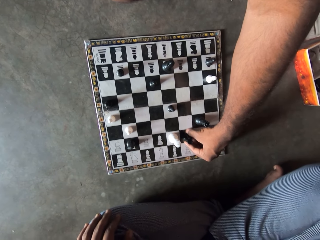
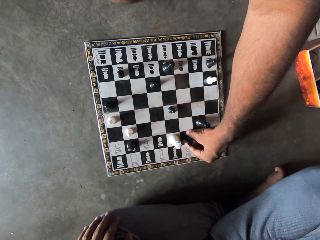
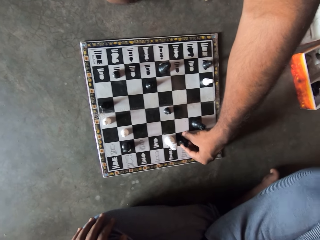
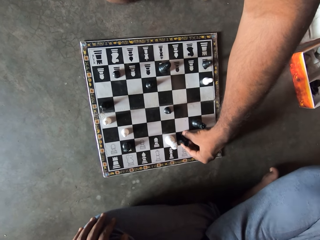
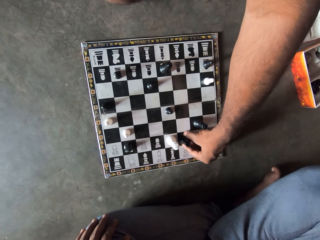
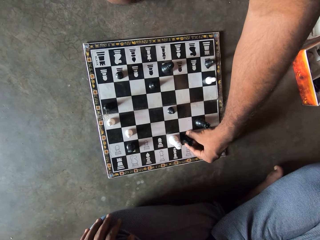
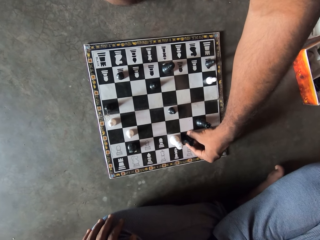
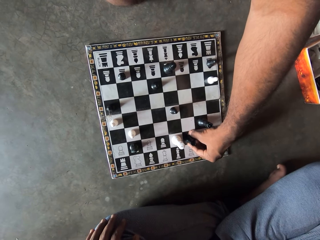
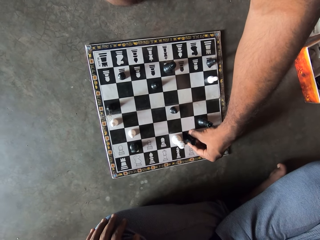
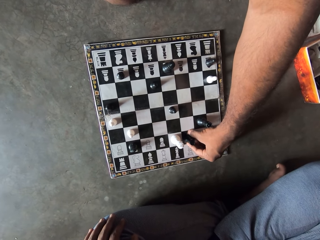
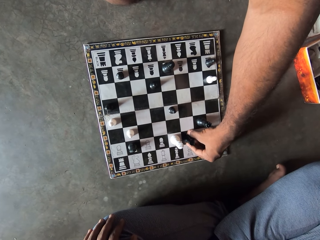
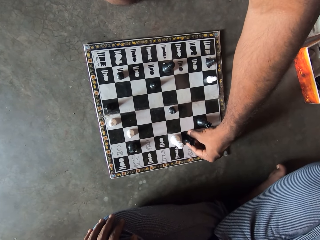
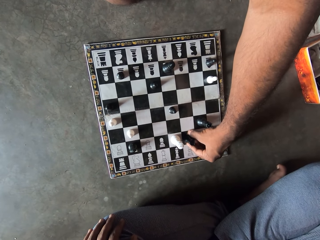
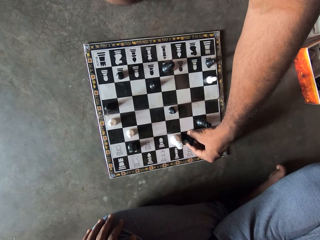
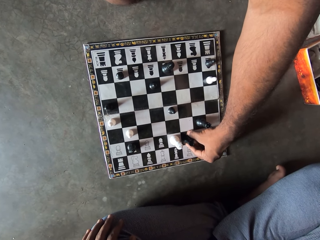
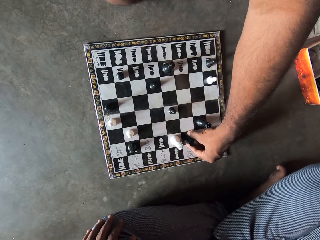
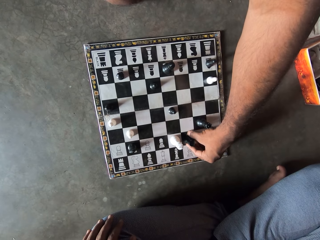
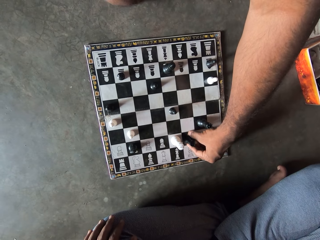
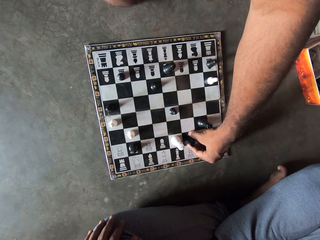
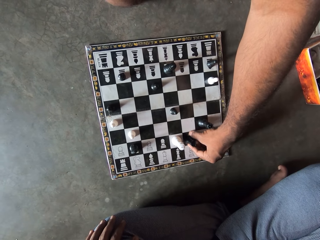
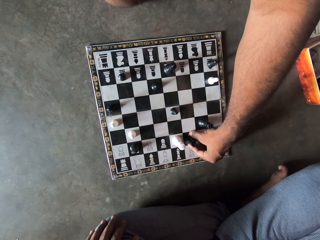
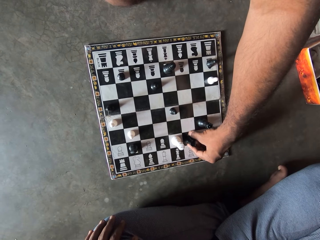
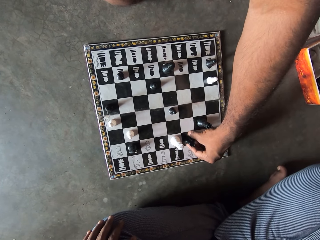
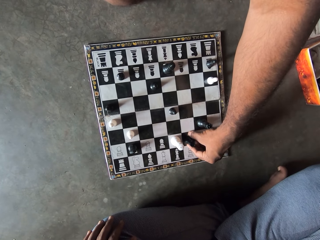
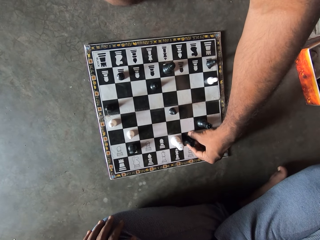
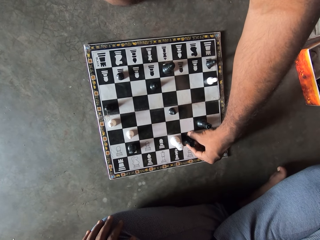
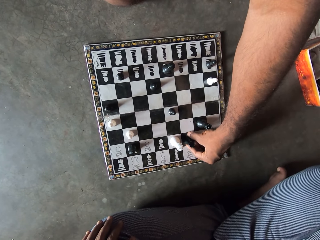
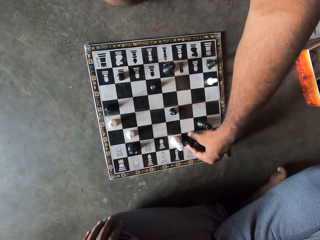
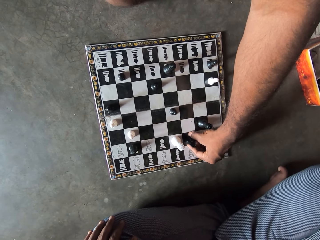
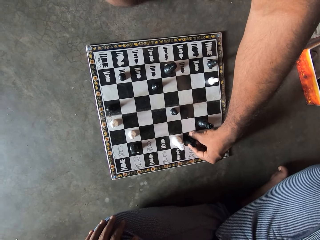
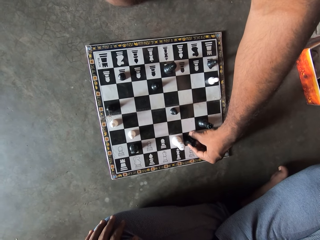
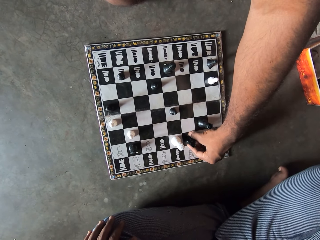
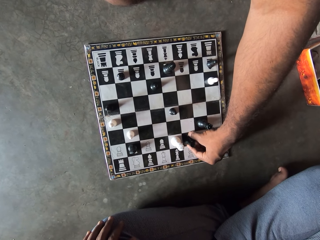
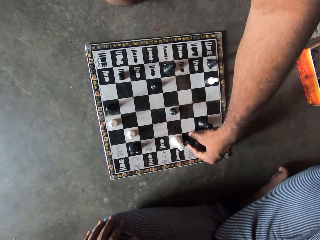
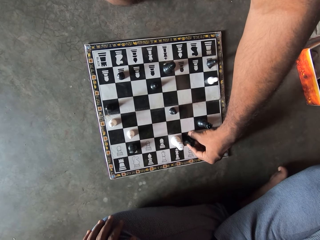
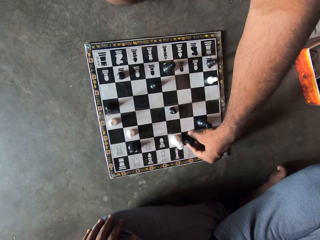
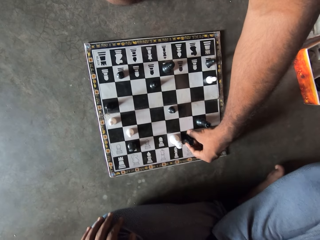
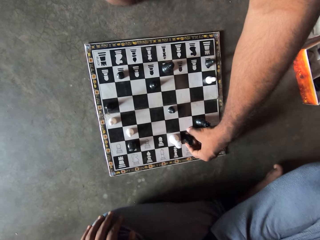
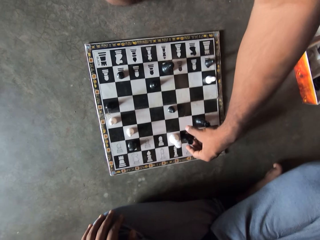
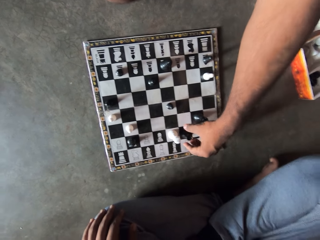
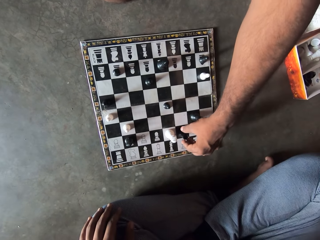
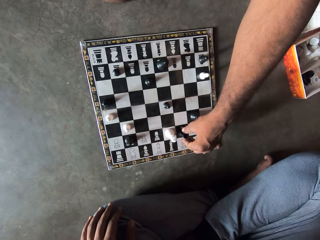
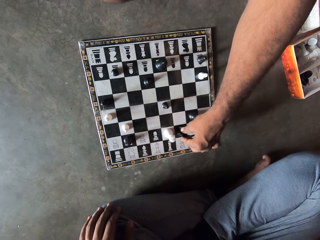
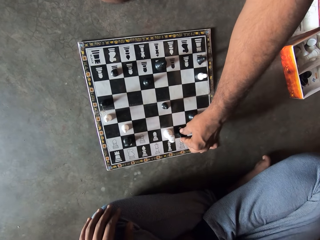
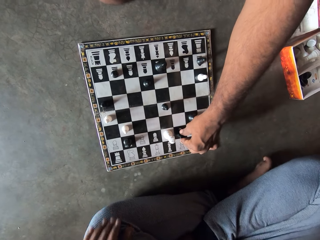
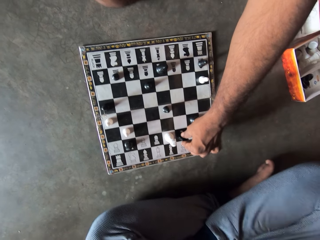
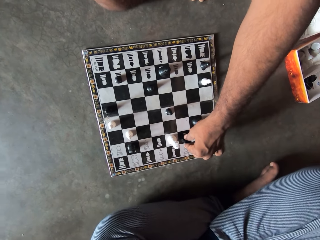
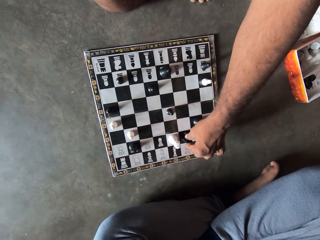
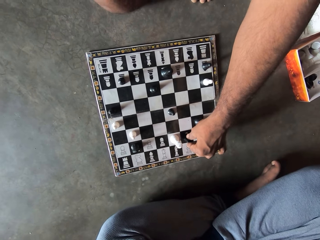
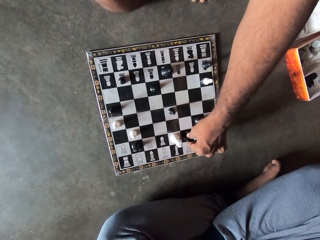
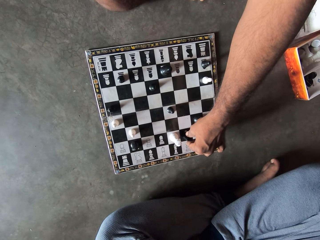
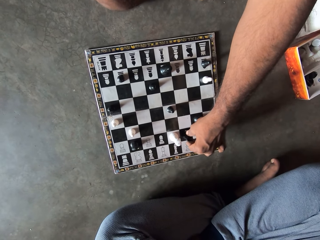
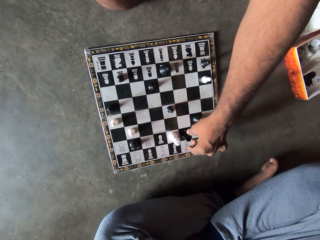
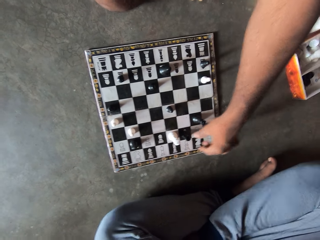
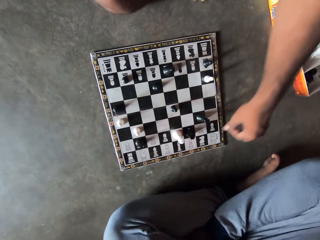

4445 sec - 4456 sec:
A man stares on the checkerboard.

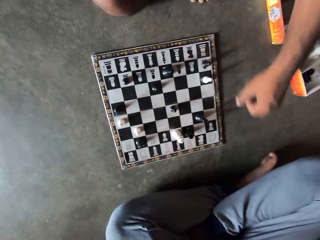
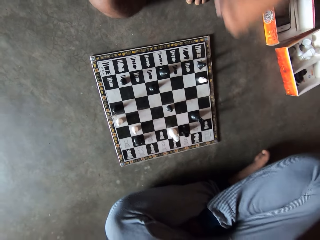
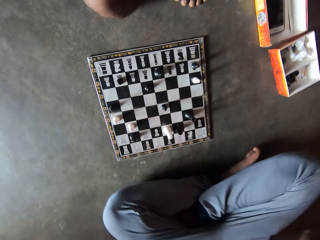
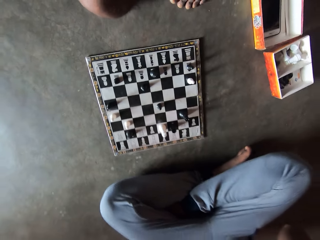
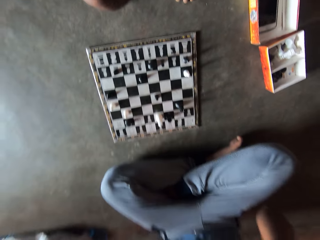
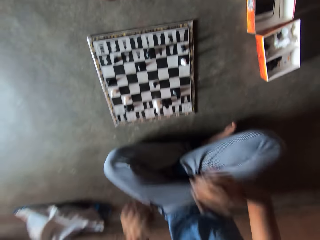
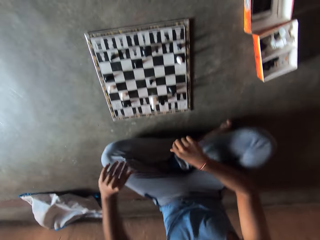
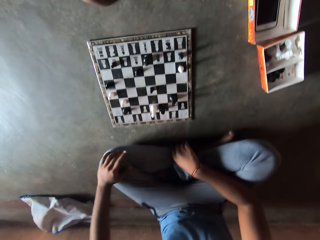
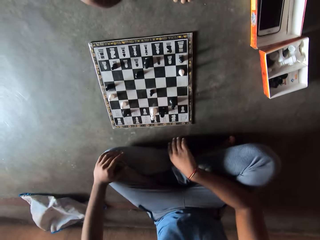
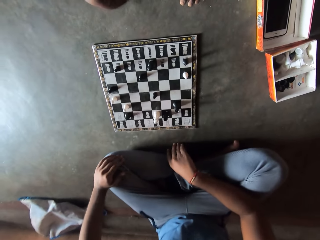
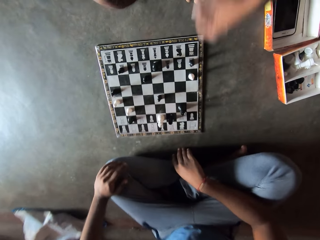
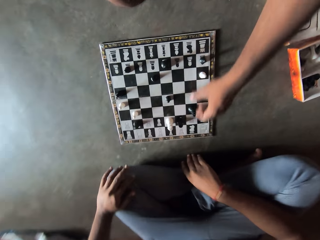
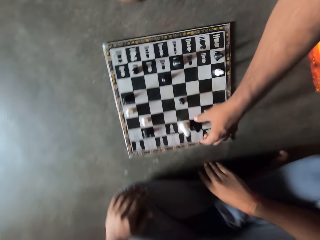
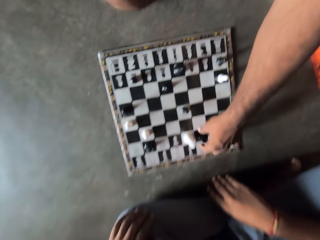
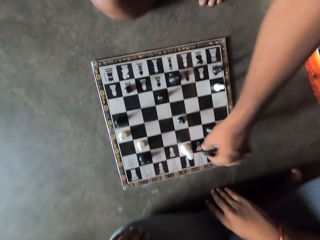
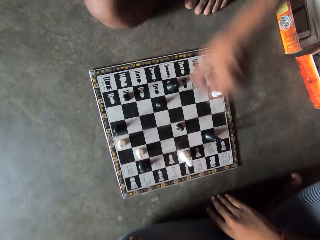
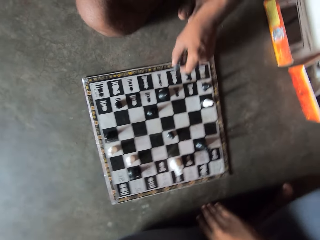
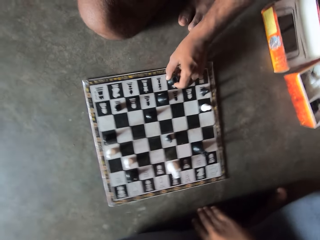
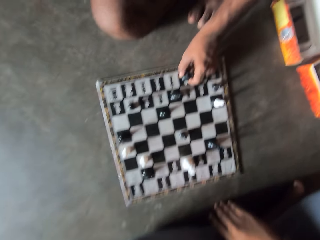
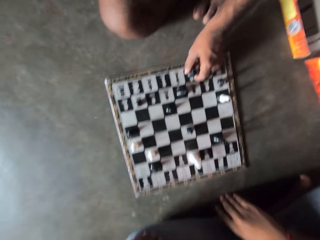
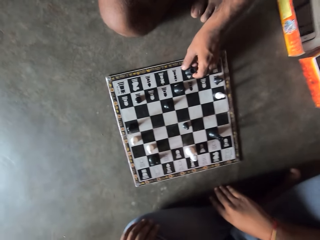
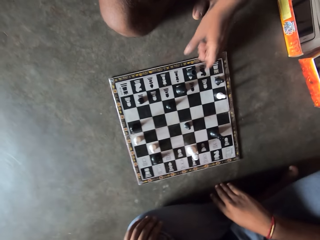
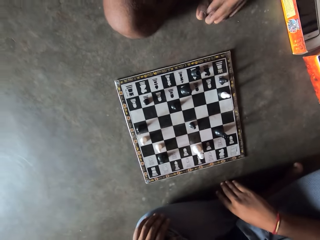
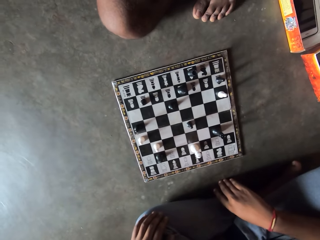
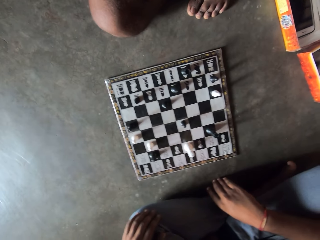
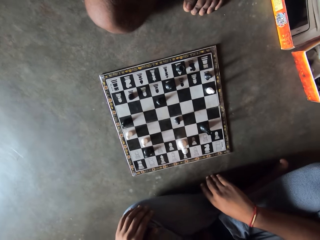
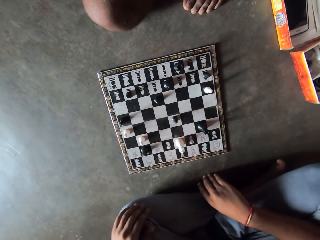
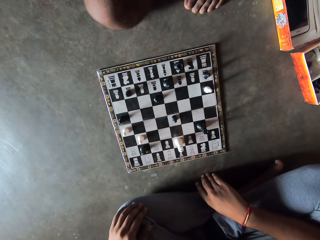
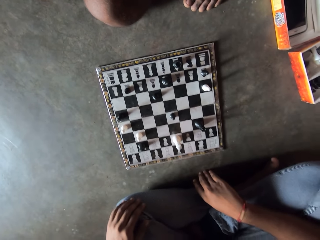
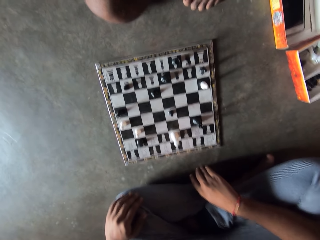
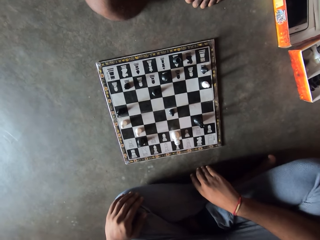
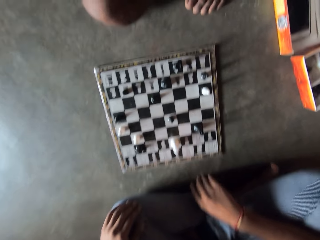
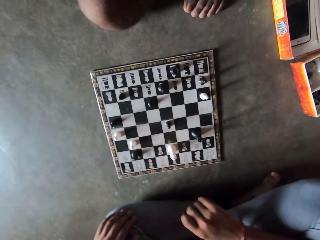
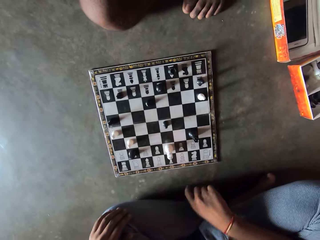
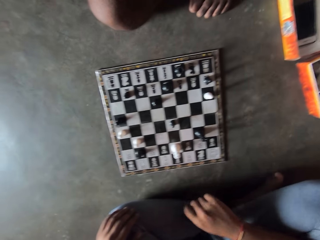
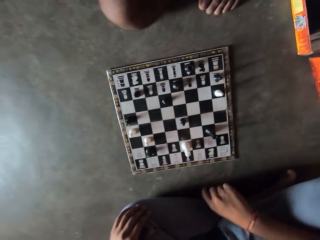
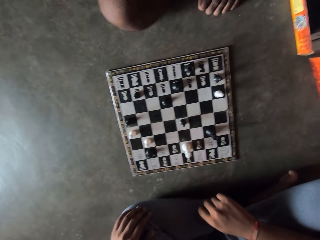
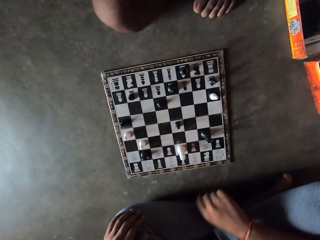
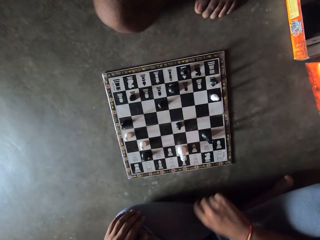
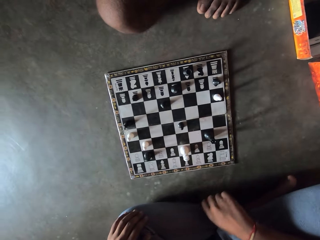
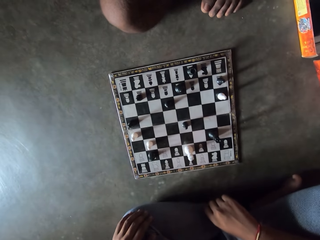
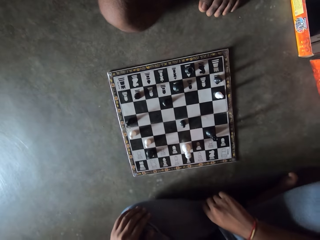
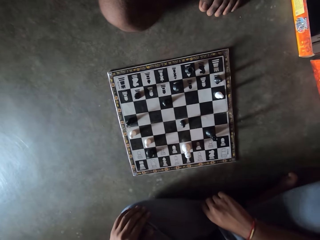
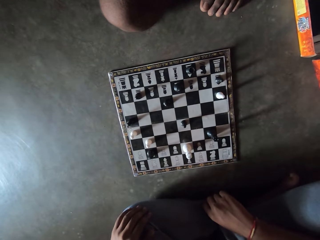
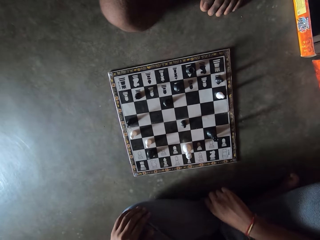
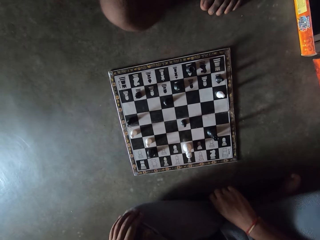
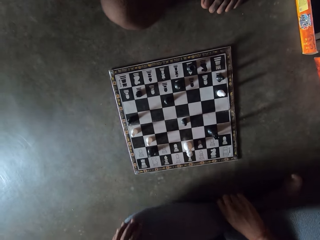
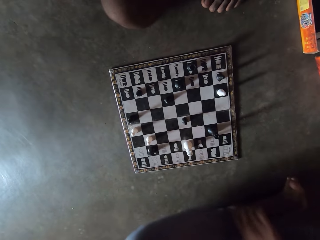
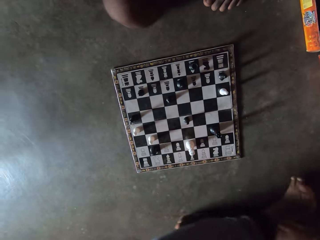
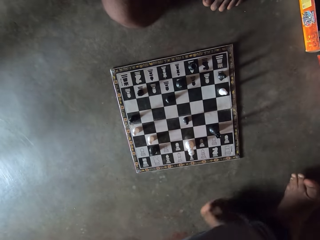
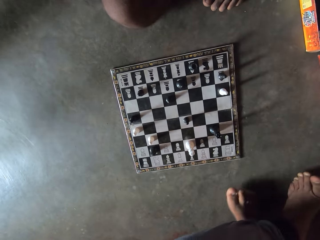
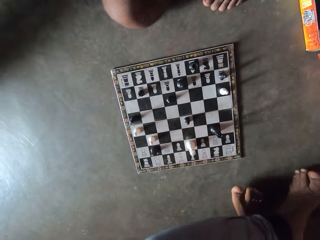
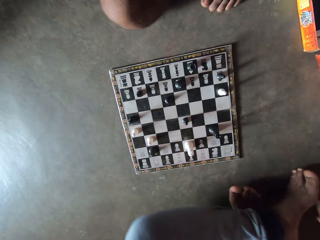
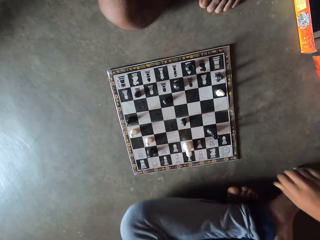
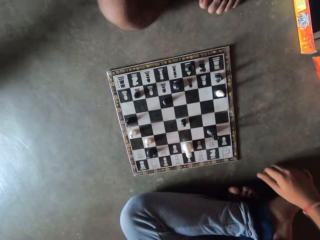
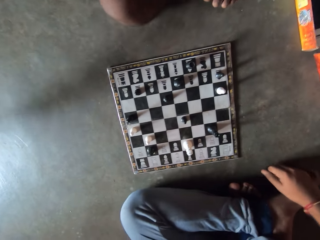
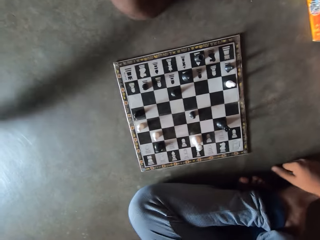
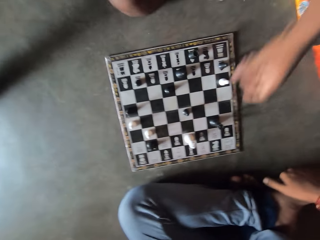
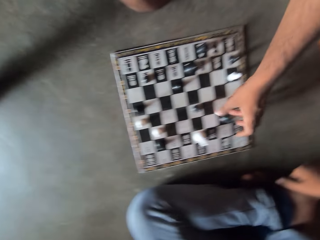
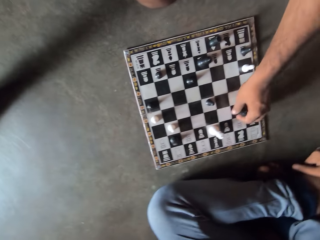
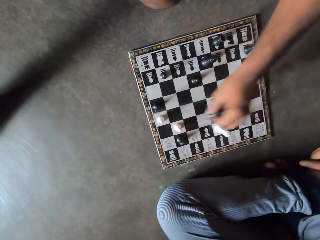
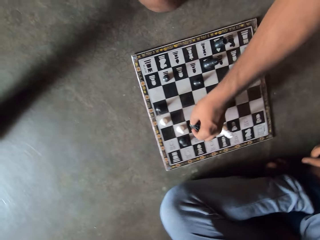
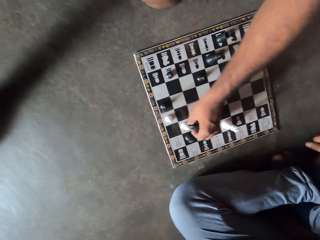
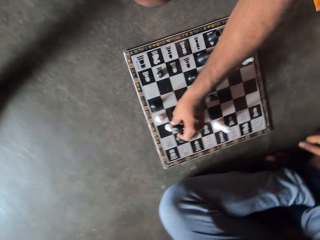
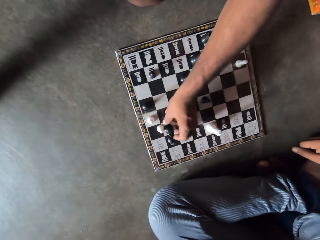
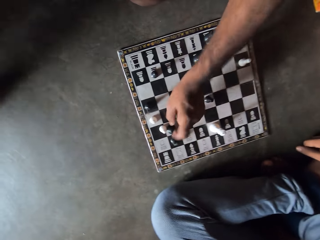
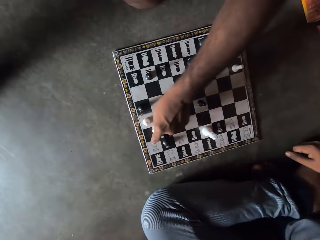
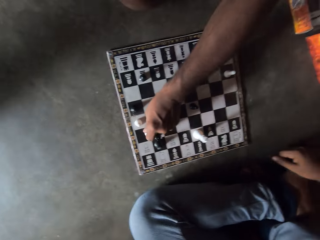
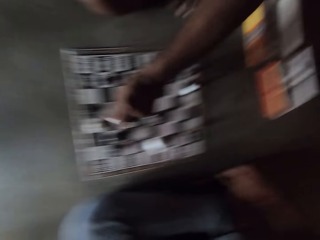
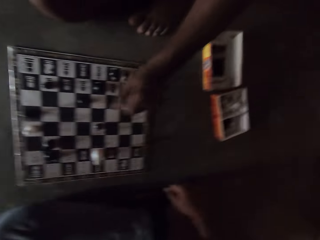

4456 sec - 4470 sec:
A man takes the rook back to its former position on the chessboard. The man stares on the checkerboard. The man checks one of the camera wearer's pawns on the chessboard.
